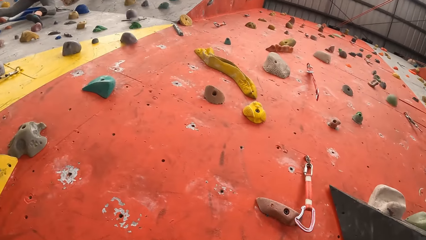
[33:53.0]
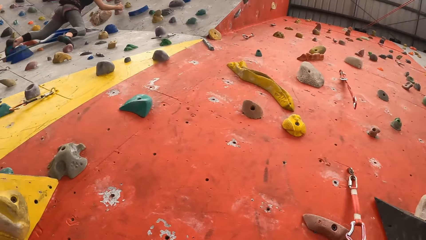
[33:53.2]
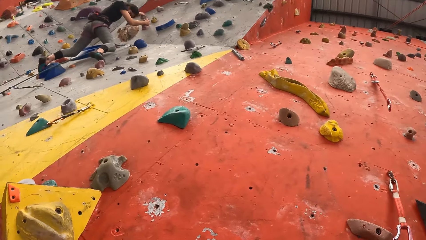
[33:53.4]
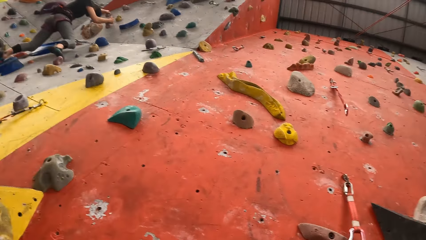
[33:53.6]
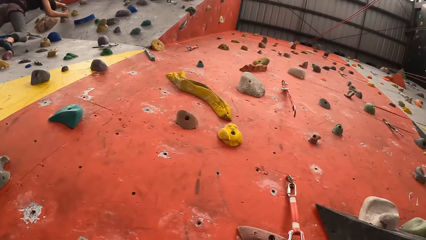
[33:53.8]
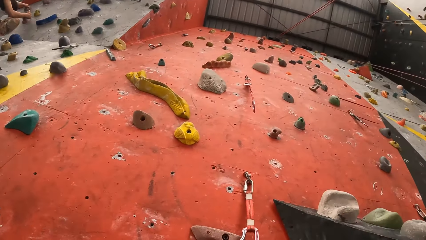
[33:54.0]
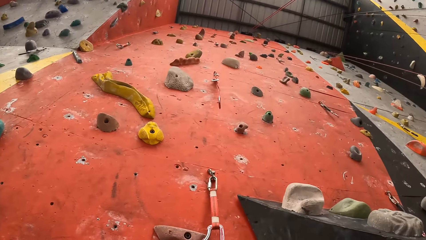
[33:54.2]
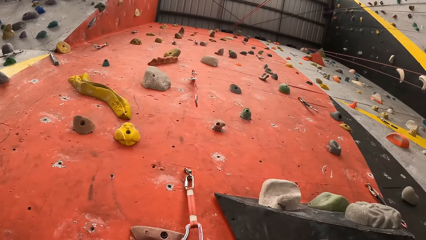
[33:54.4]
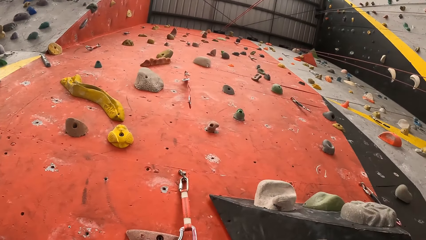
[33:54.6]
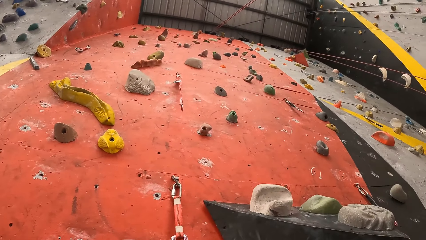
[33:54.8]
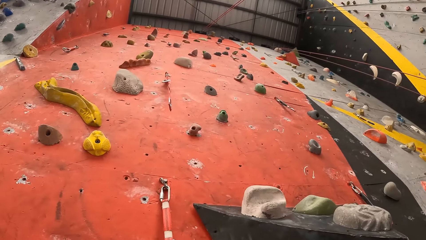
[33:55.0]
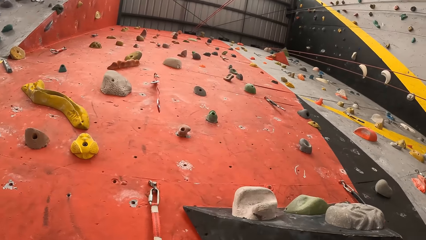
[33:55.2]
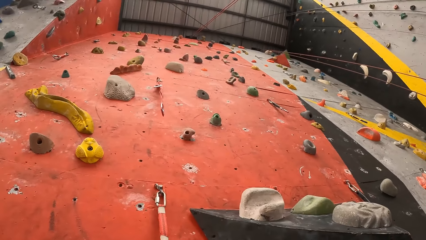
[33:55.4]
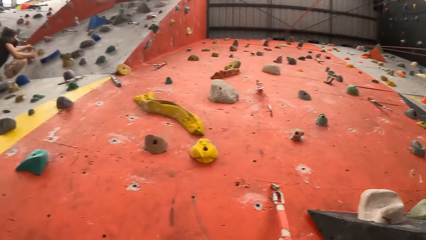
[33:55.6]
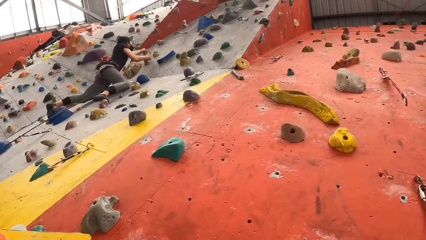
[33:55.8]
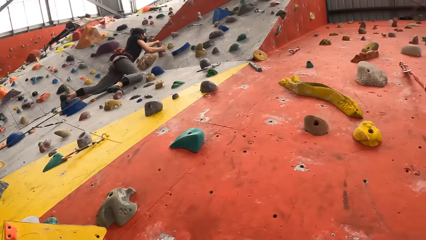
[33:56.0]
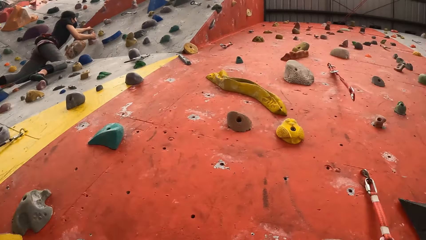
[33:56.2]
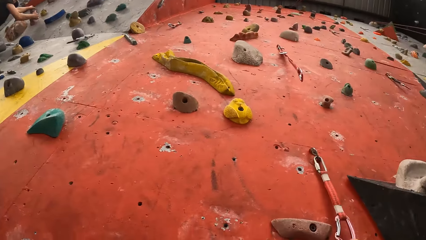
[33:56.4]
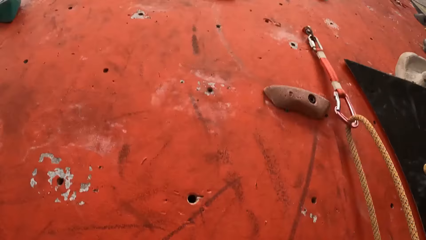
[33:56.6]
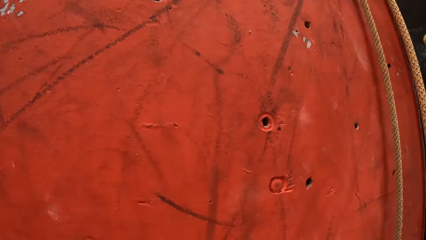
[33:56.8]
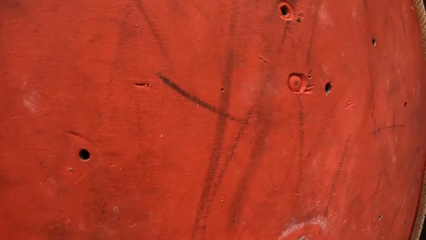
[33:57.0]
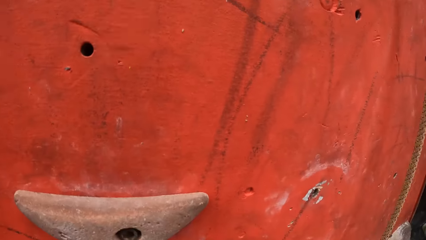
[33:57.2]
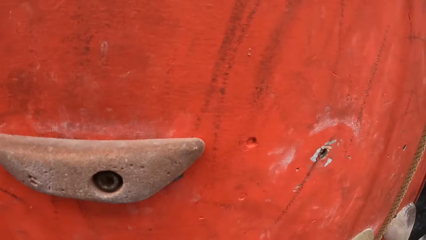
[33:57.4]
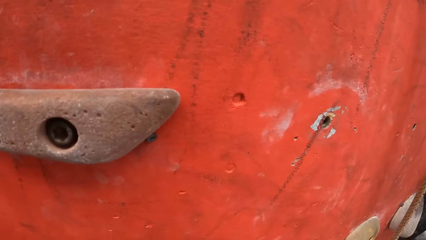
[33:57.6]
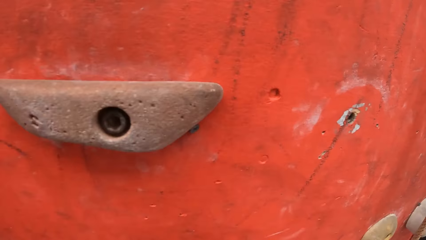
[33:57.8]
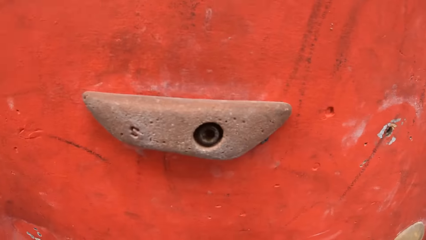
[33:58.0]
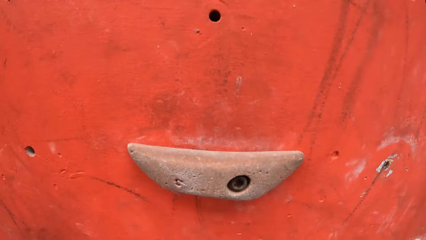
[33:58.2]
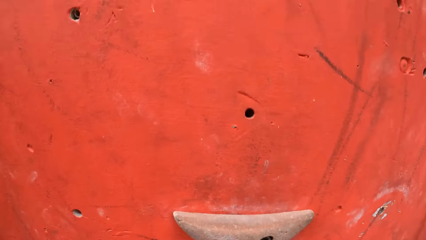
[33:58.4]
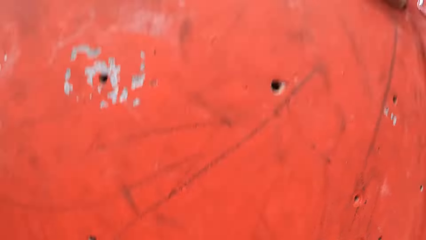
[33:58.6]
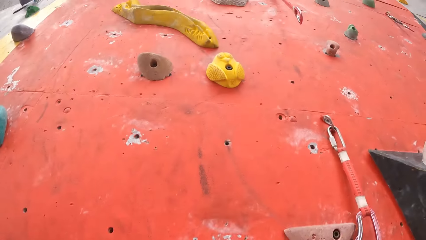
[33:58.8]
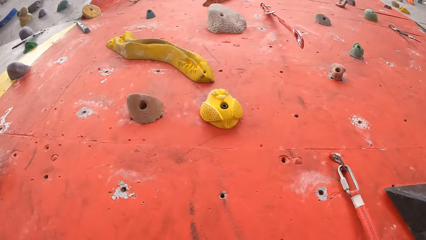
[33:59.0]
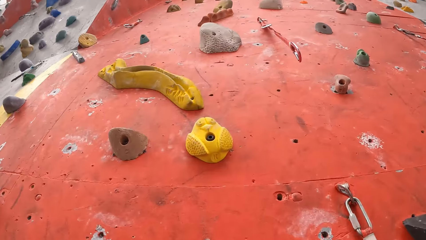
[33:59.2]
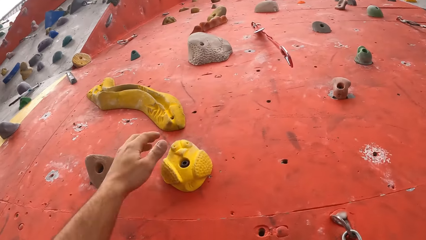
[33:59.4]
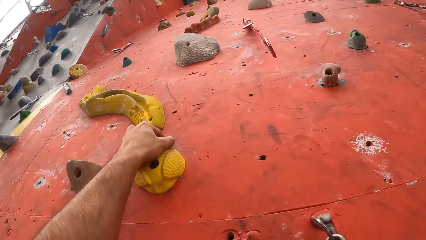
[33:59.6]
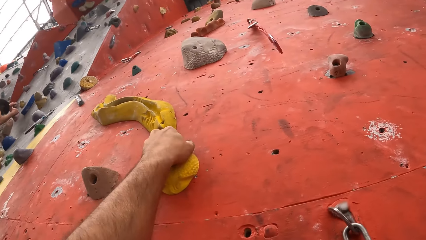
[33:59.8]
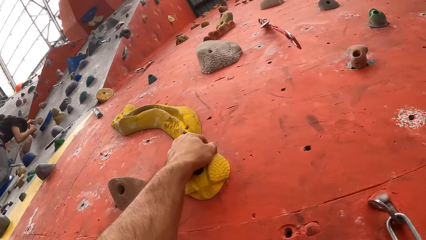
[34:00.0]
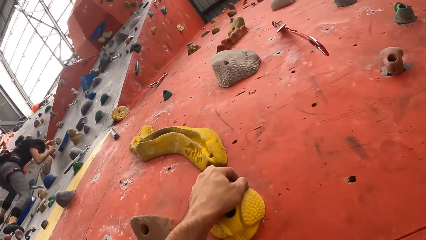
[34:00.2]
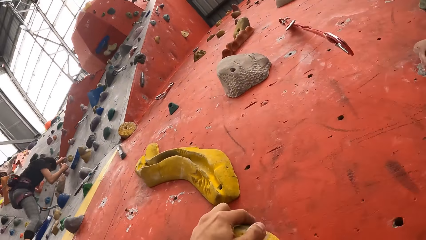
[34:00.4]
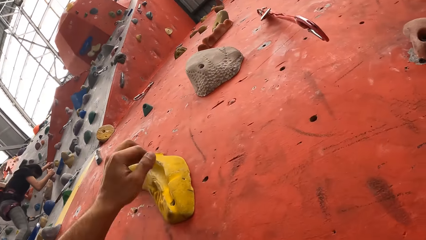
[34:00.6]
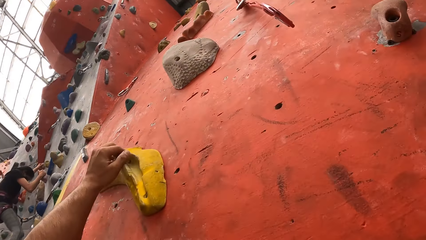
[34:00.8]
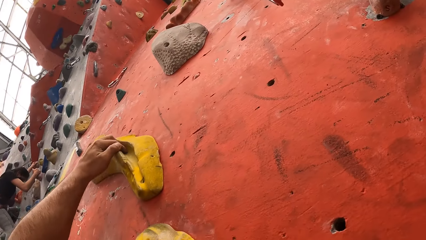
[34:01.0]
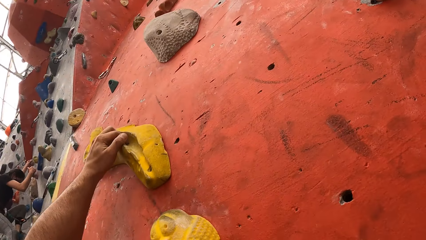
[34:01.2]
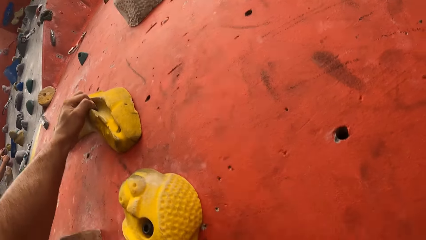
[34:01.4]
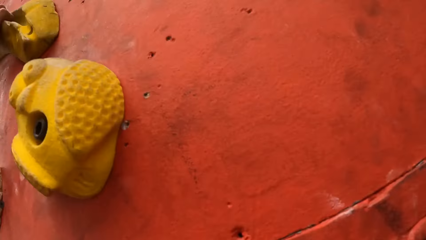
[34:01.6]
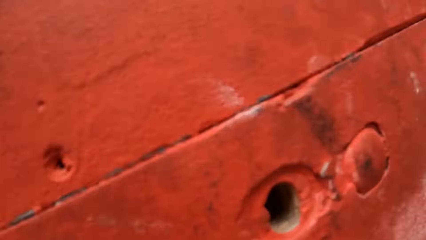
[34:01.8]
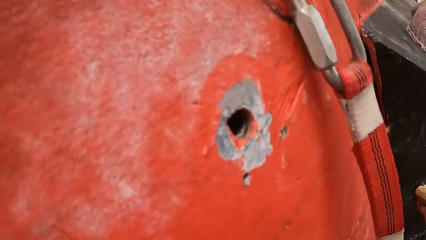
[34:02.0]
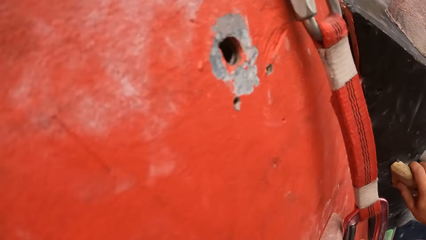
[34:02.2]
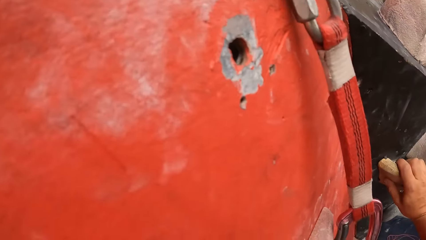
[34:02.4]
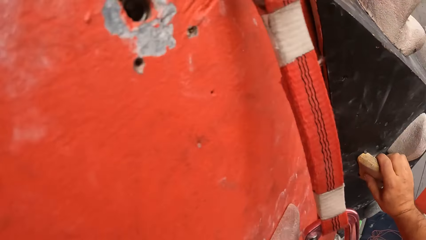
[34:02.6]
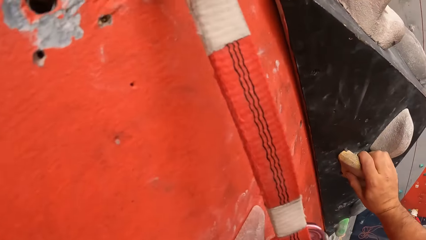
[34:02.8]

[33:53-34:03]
The camera wearer hooks the rope on the climb rope hook. They climb the indoor rock wall.

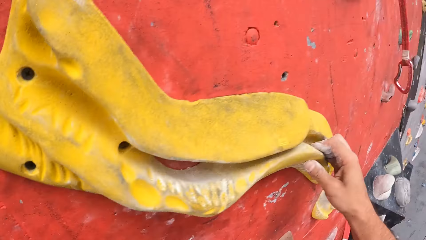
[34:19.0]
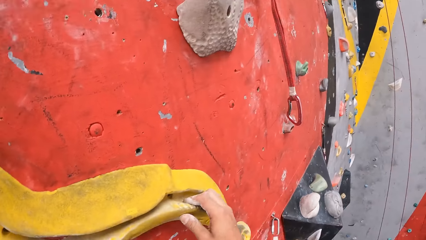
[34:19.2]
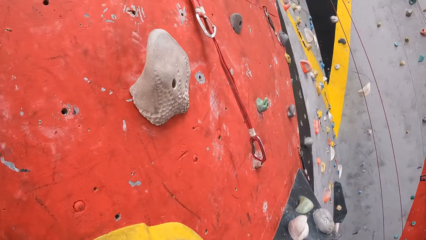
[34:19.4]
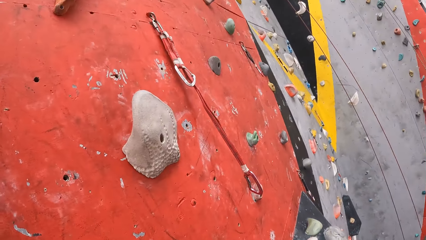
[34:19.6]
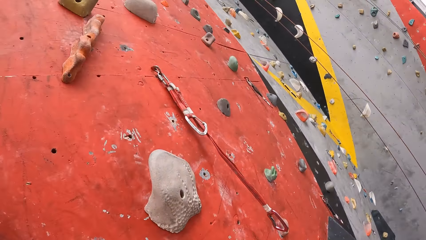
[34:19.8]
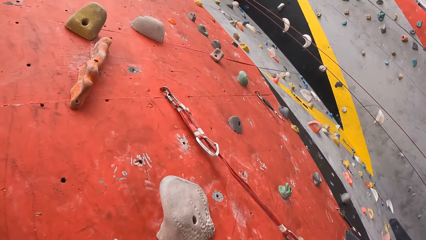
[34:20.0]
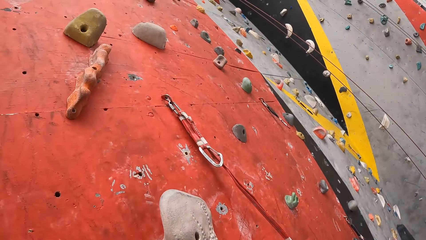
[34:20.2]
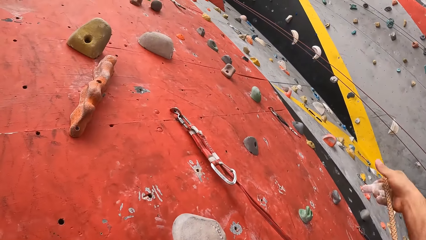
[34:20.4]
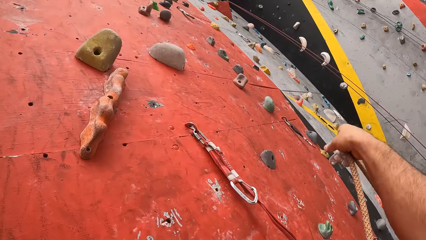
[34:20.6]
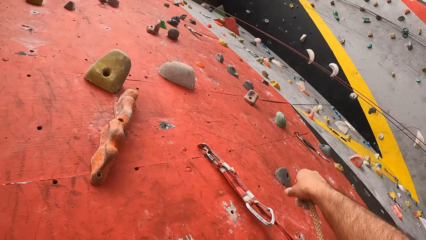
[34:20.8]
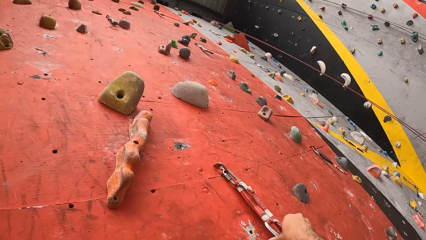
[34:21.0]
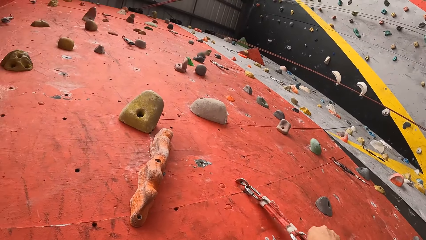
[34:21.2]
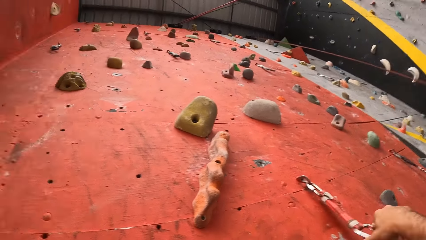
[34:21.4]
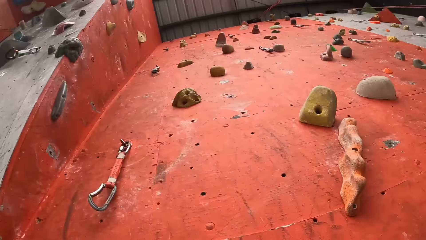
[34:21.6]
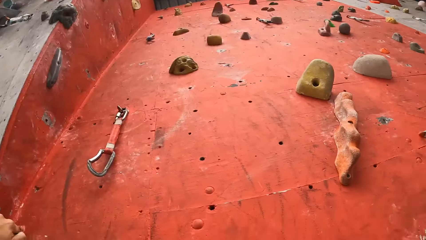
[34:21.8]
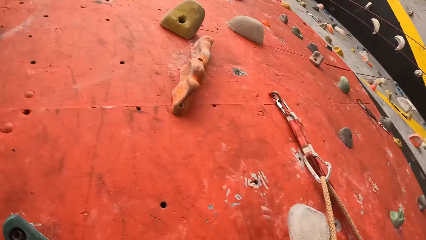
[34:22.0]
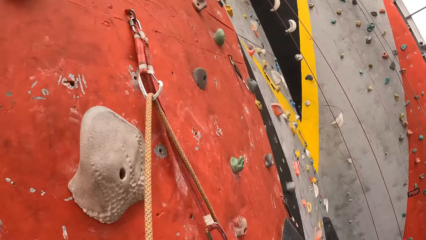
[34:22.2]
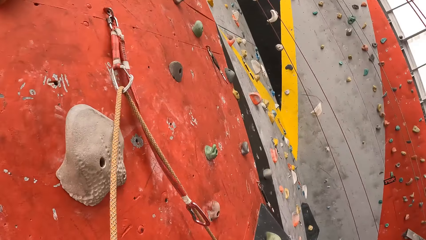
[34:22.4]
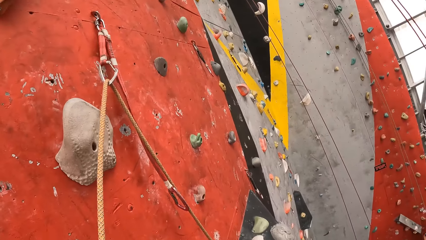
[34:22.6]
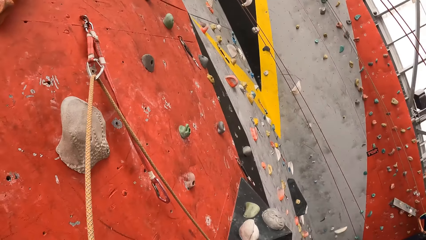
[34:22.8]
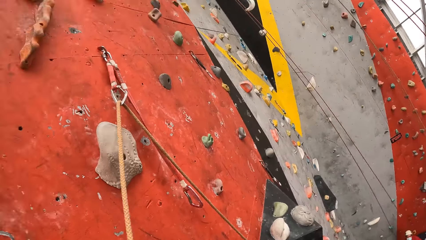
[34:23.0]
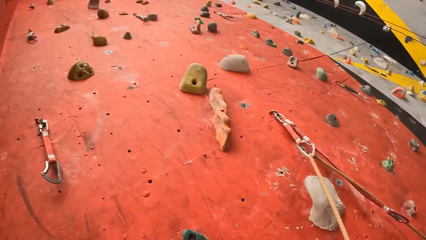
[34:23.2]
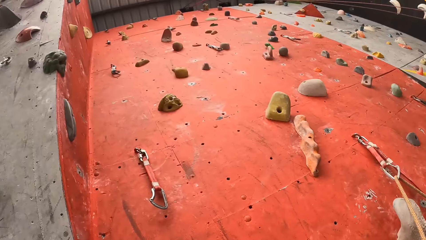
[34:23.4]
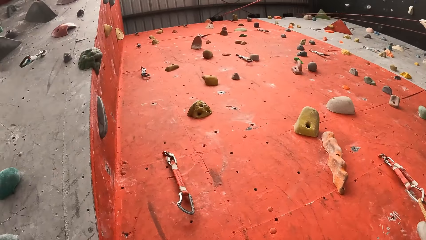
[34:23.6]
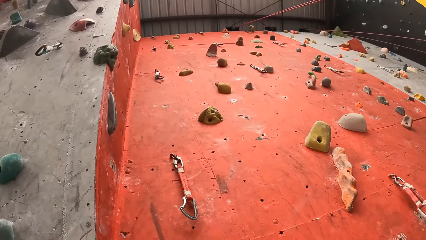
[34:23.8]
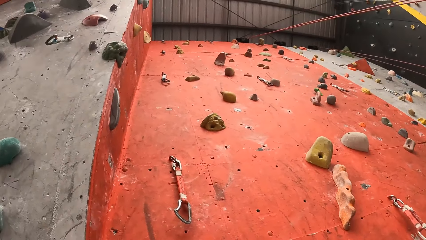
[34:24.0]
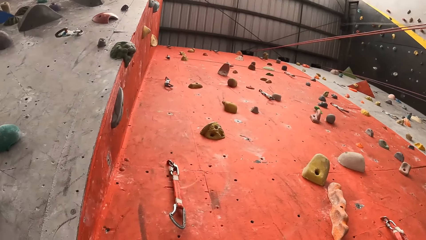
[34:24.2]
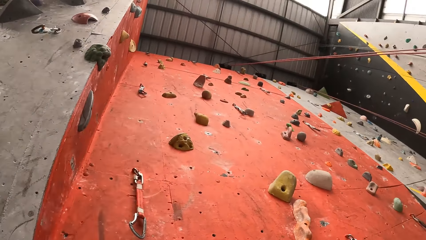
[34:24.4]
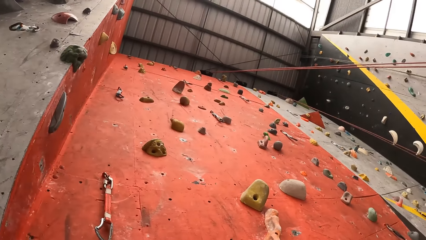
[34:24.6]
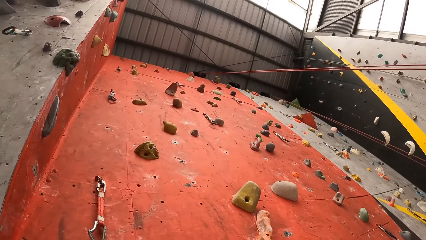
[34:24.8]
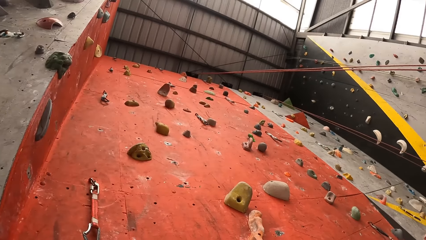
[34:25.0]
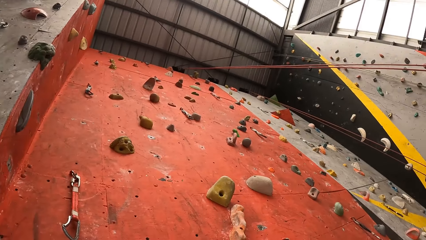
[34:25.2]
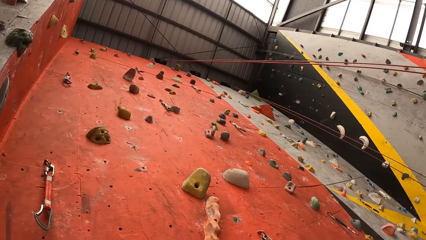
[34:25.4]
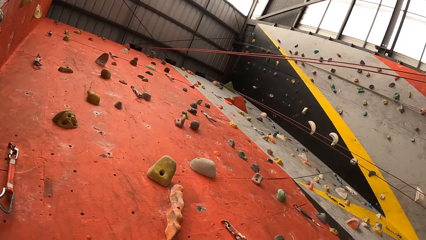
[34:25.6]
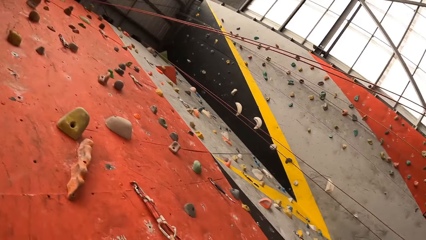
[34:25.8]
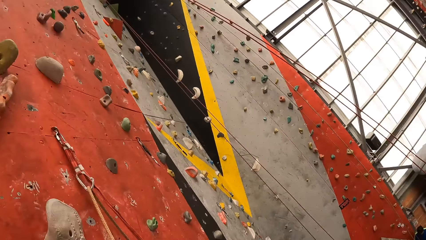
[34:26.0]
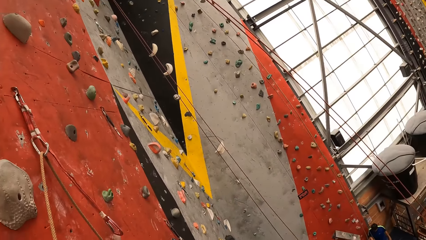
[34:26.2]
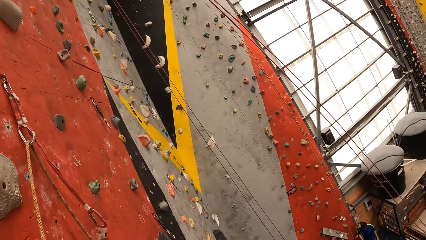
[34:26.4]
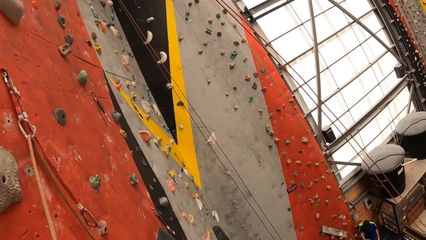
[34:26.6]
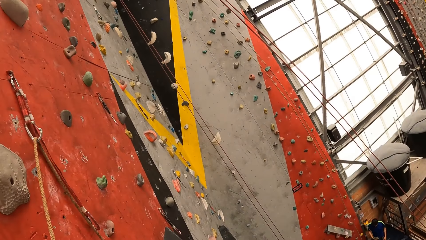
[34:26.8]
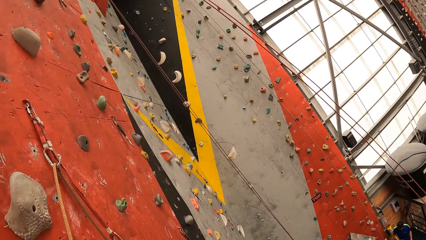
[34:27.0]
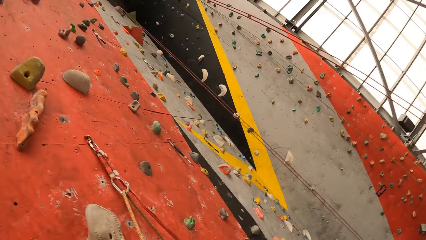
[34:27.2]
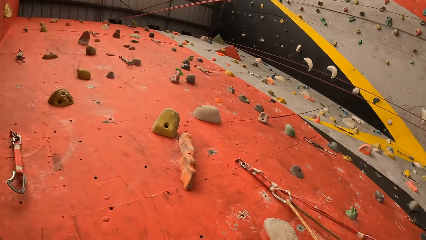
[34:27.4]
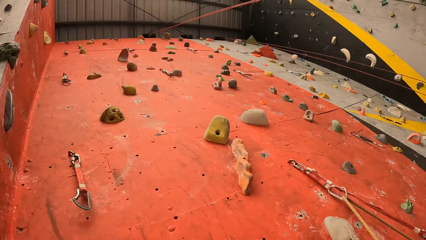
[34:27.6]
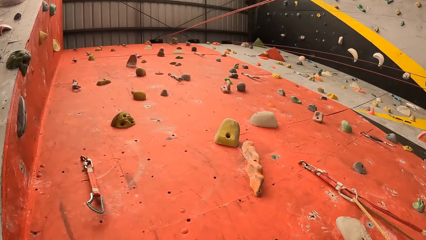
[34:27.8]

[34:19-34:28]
The camera wearer hooks the rope on the climb rope hook.
